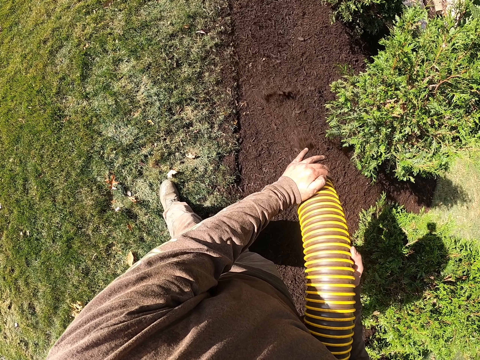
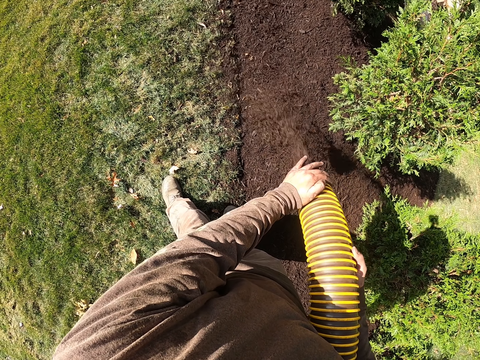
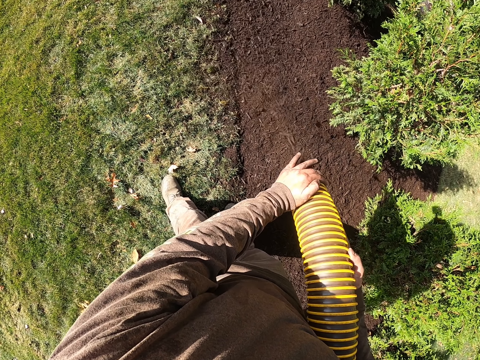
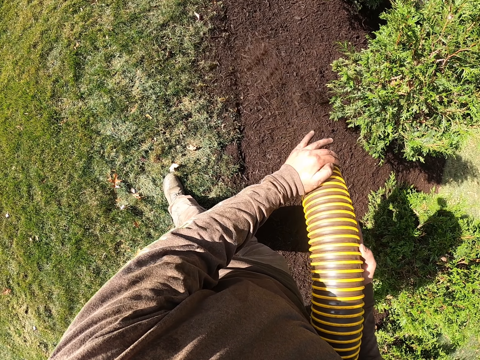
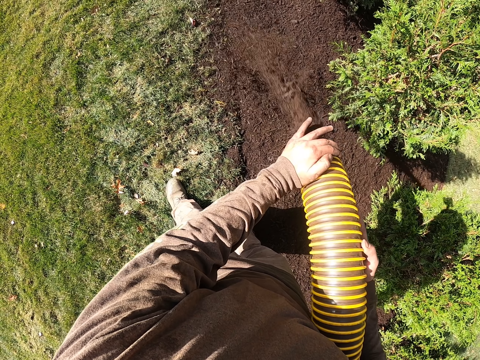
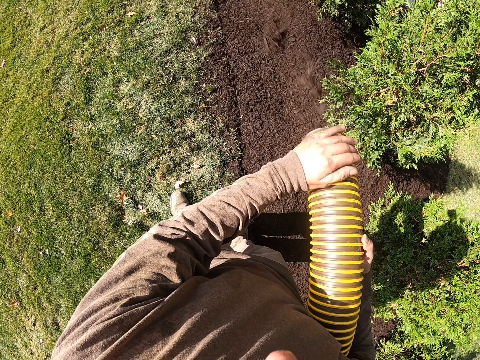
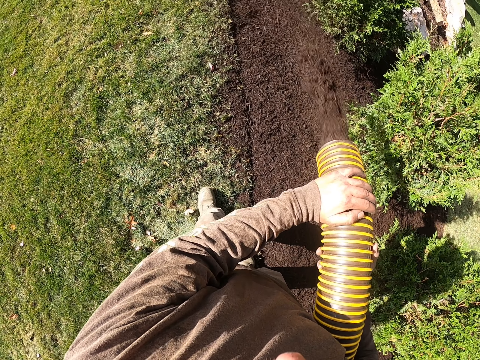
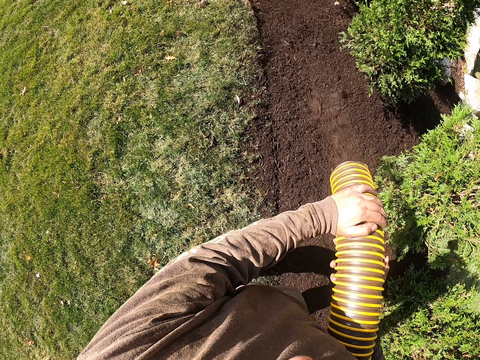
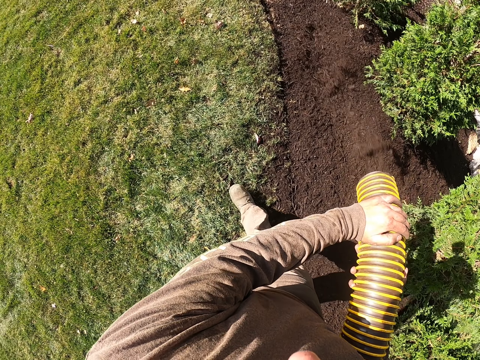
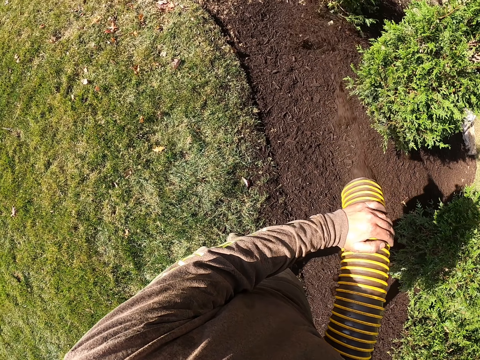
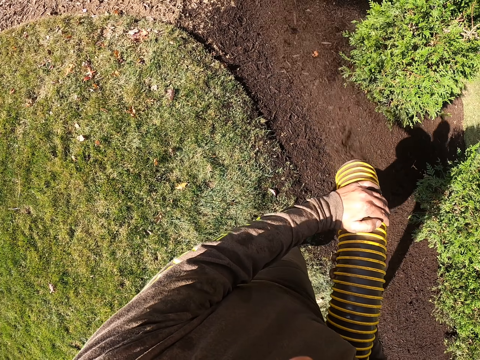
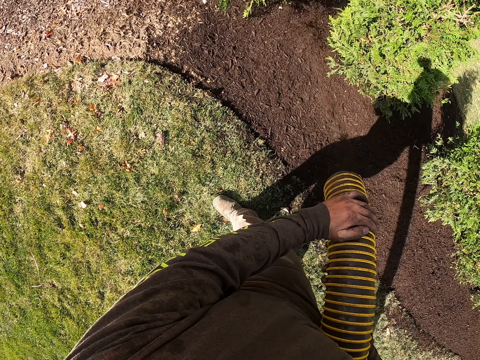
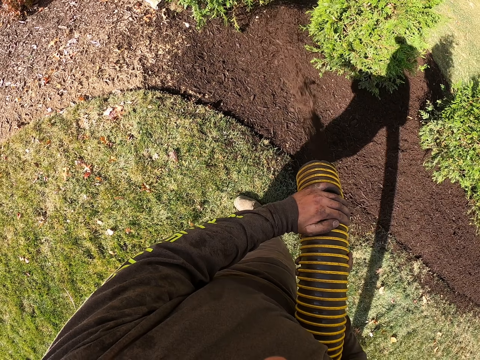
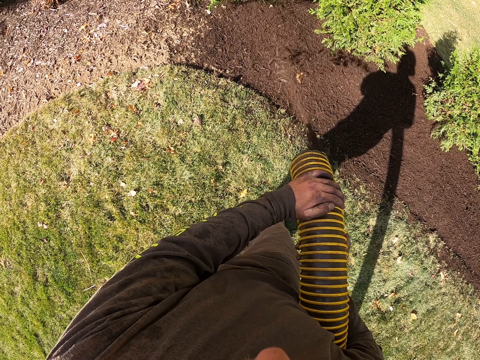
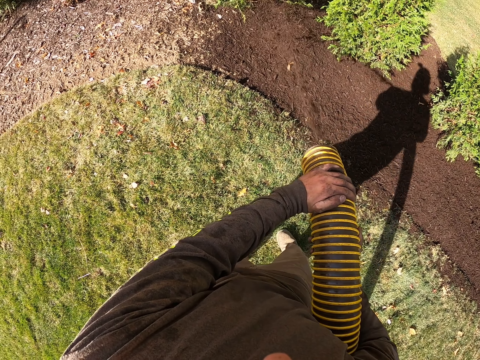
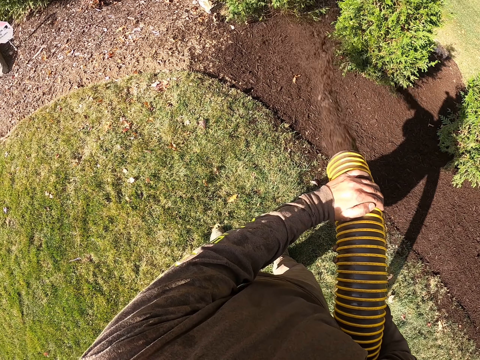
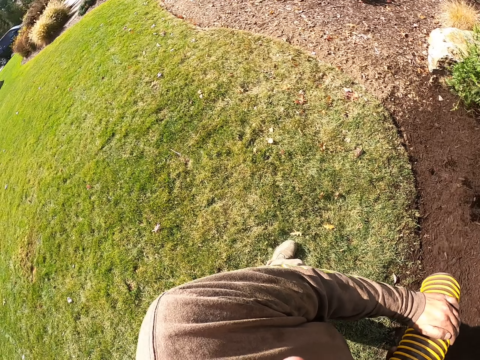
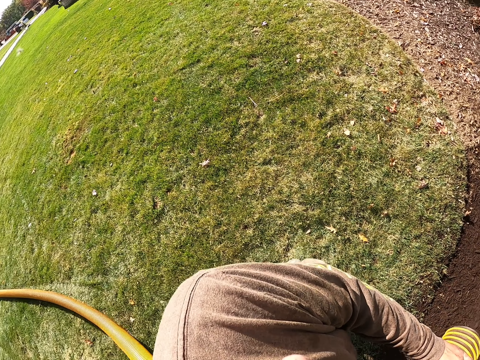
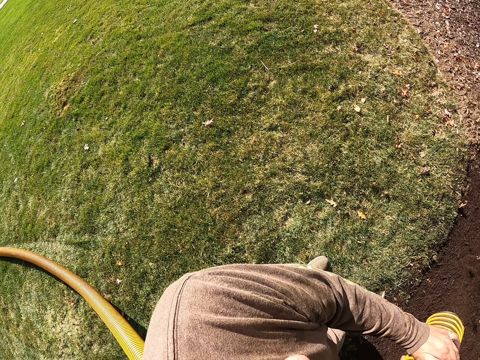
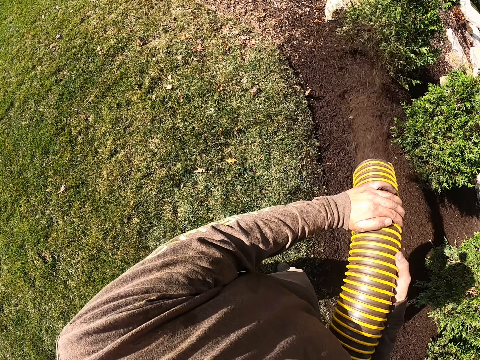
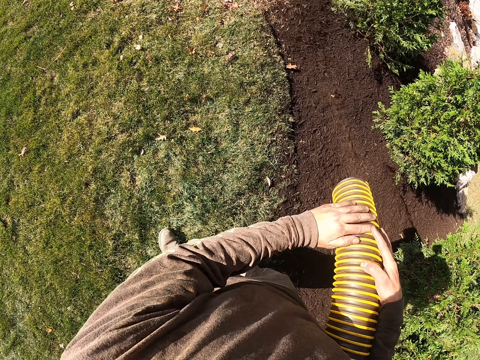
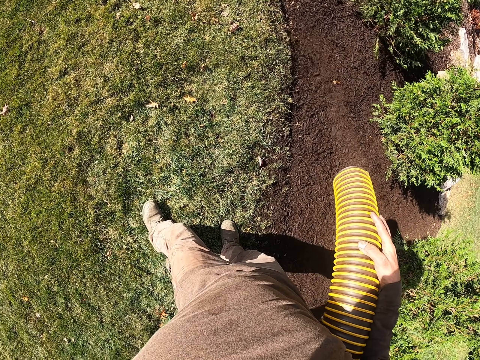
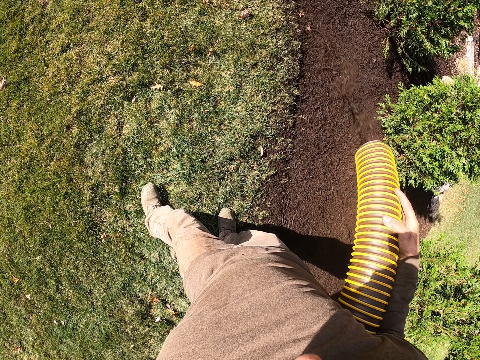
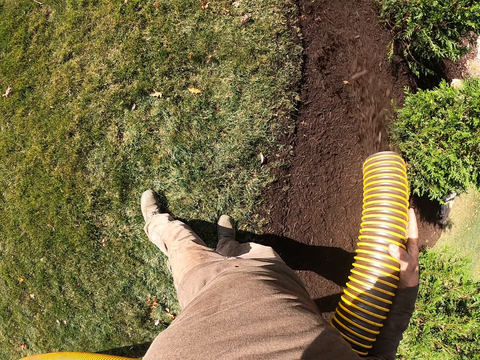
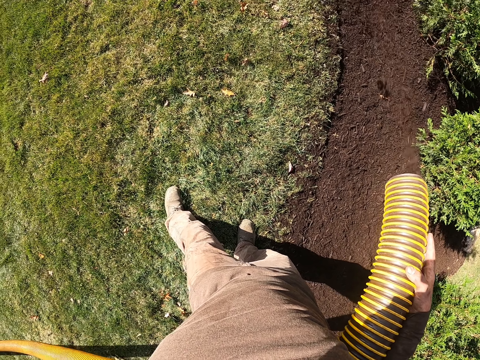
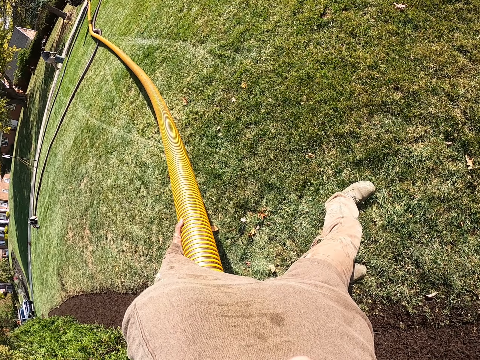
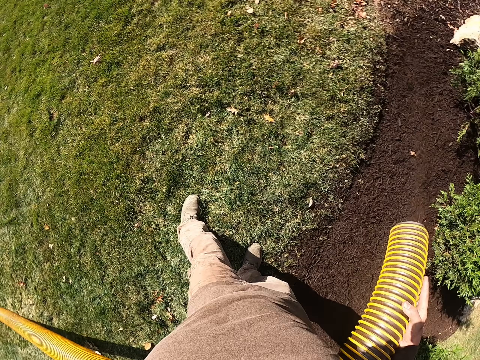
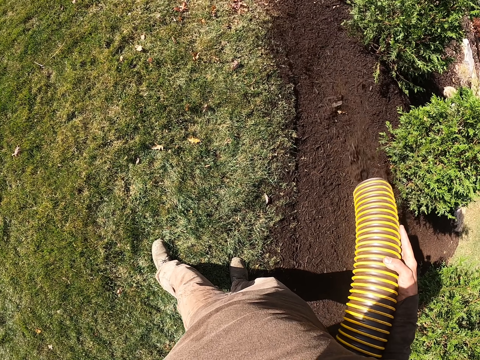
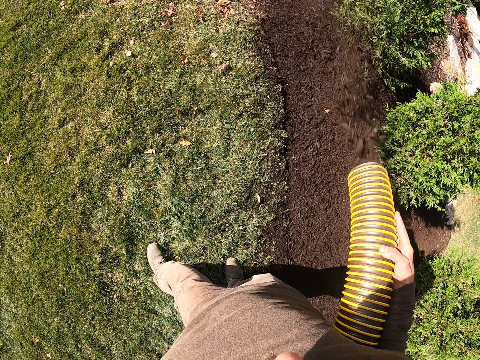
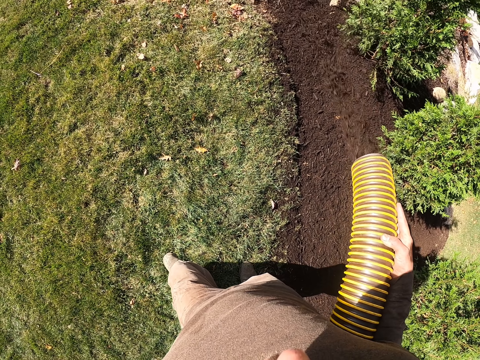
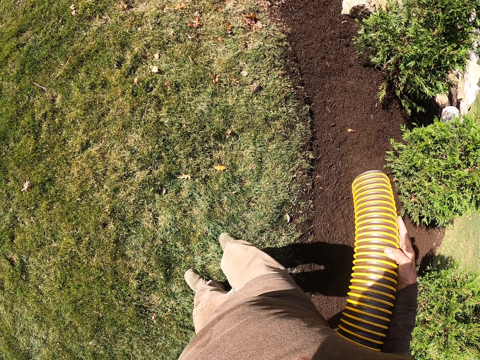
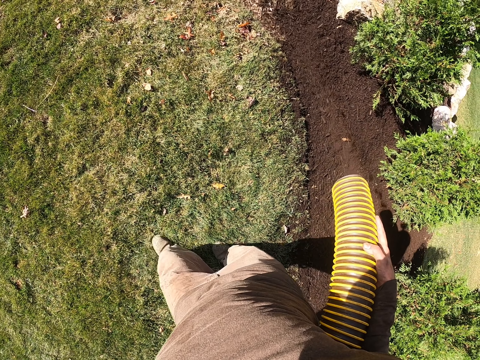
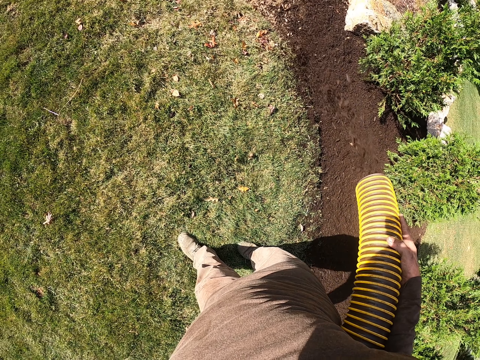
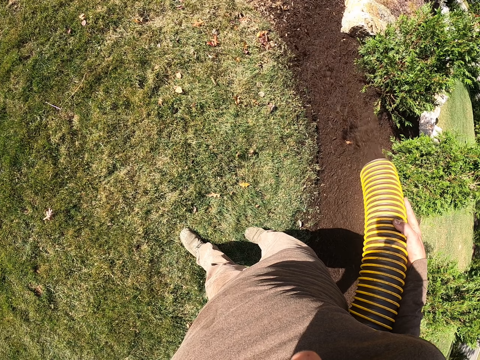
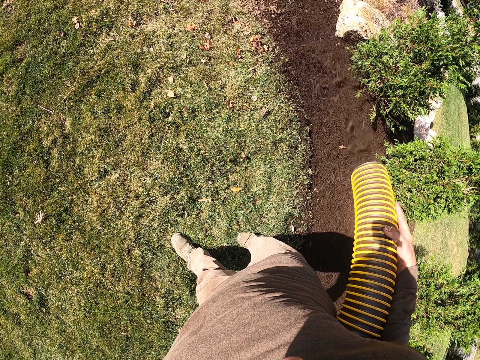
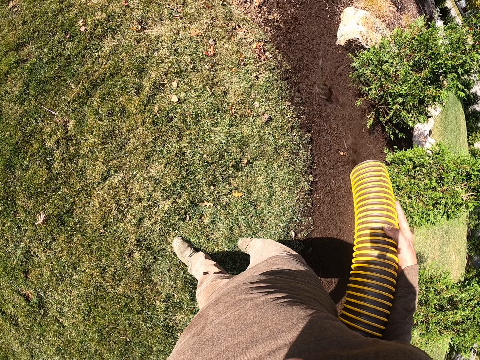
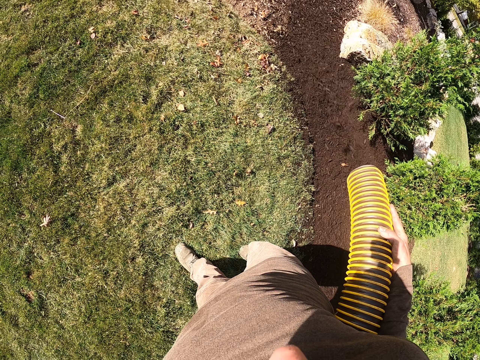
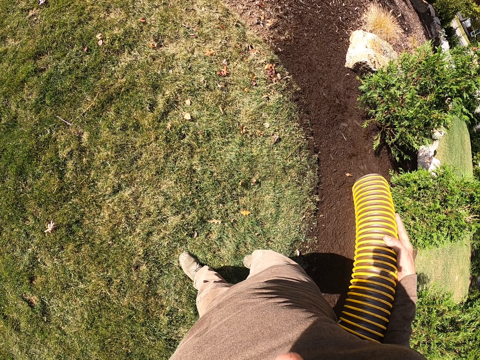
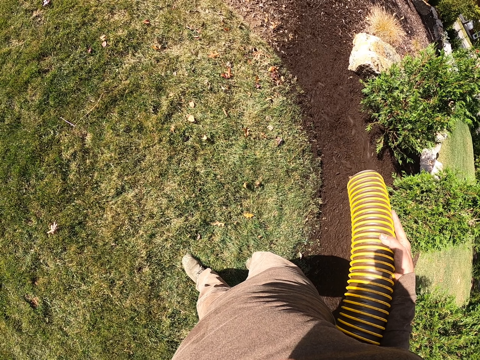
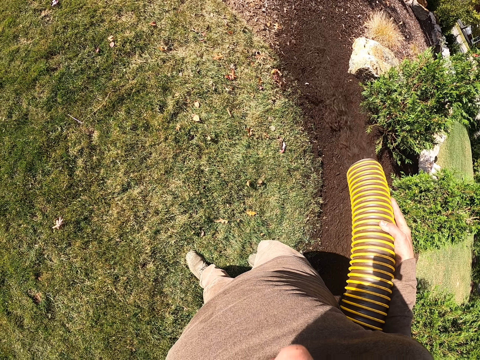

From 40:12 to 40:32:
The camera wearer removes the hand from the pipe. They hold the pipe with the left hand. They look around. They add more soil to the plants using the irrigation pipe.

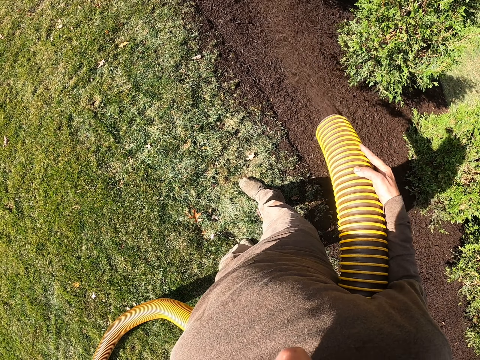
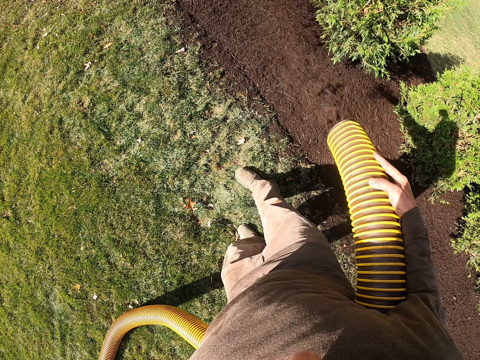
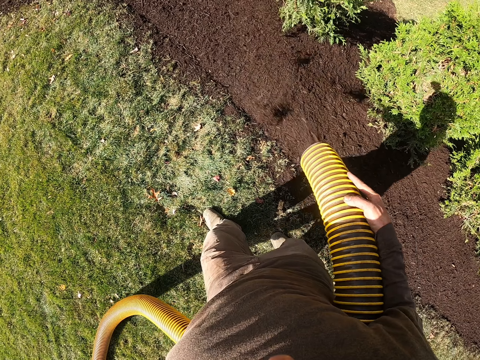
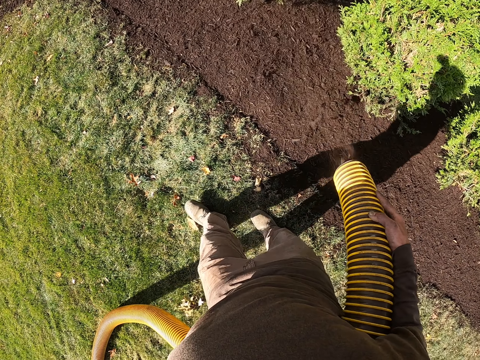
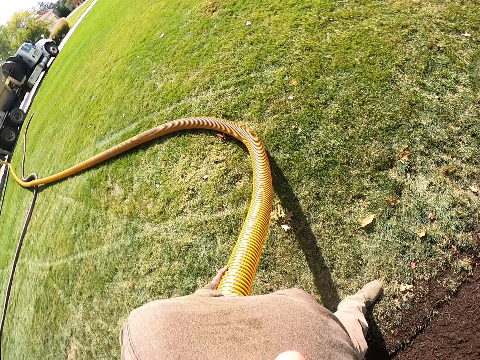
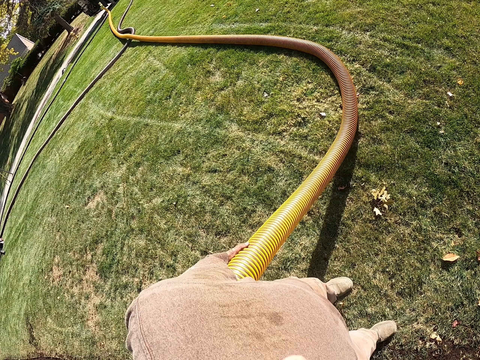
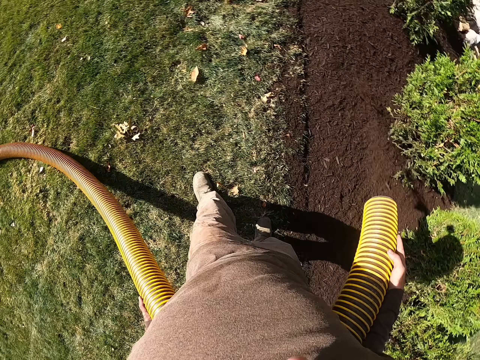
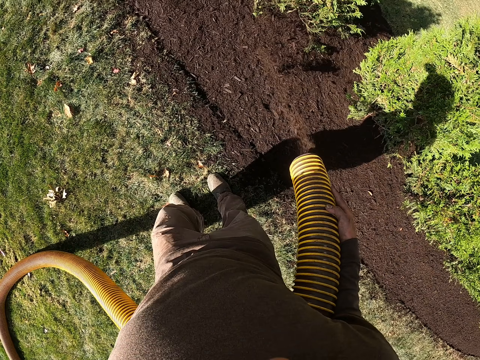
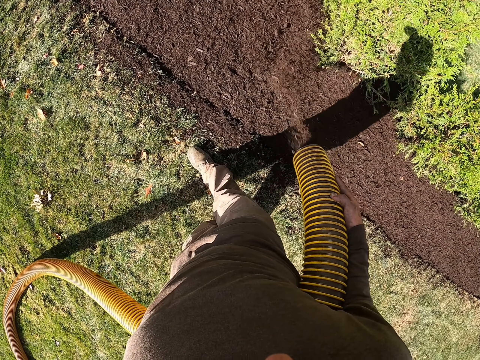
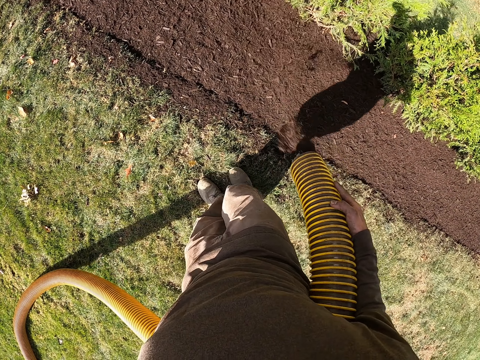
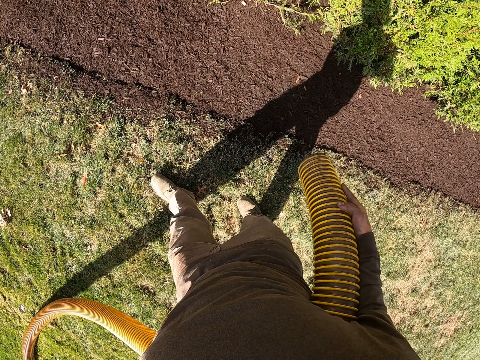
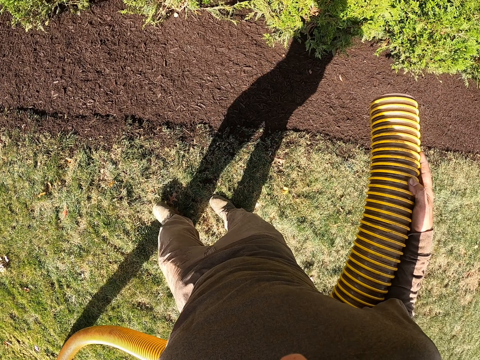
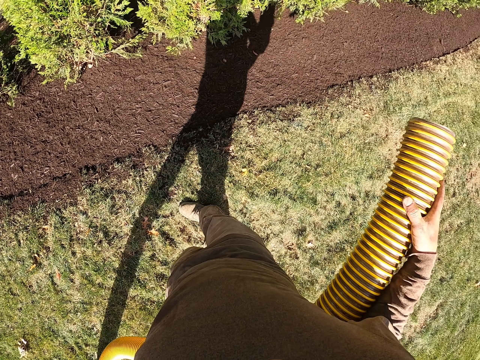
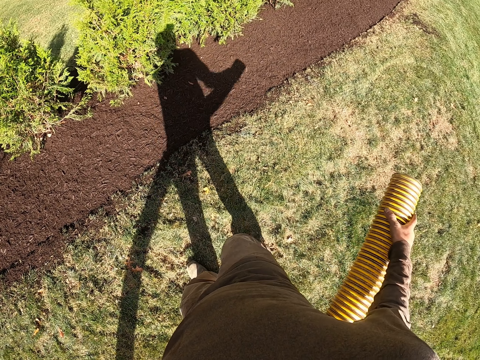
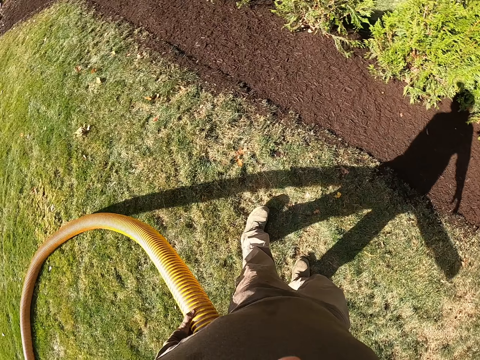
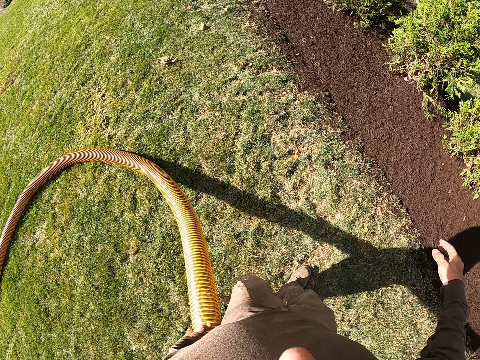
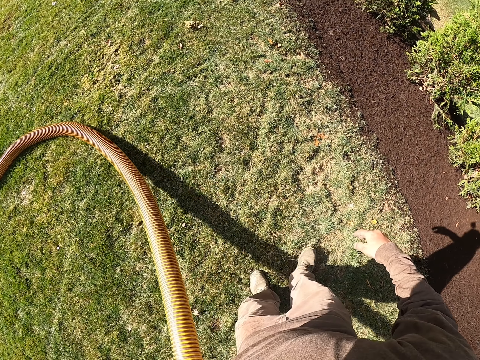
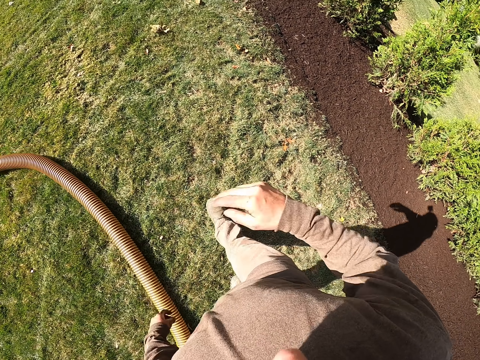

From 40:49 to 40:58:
The camera wearer sprinkles soil on the ground with a pump. They look around. They remove manure from a dust extractor hose. They put the dust extractor hose on the ground.
